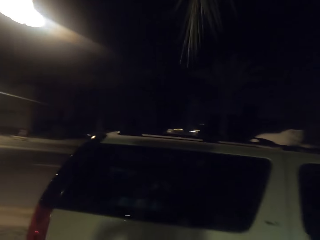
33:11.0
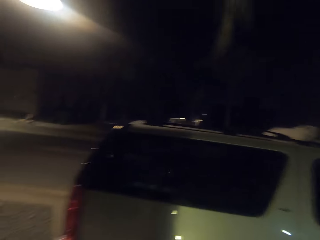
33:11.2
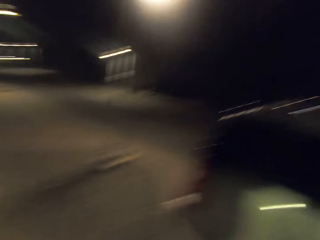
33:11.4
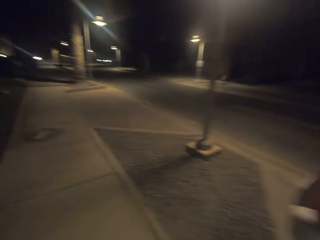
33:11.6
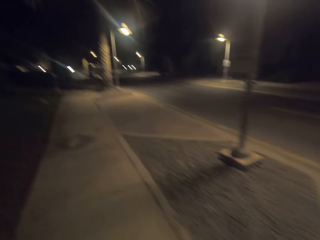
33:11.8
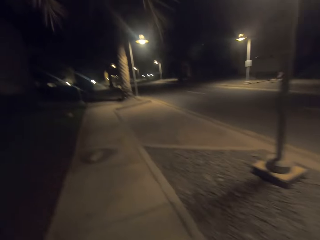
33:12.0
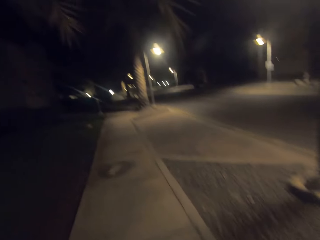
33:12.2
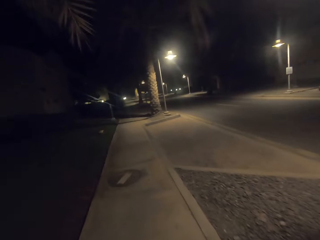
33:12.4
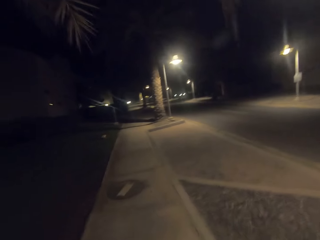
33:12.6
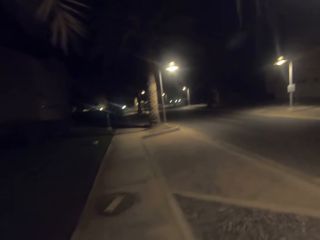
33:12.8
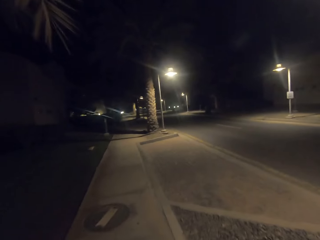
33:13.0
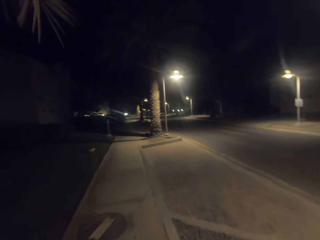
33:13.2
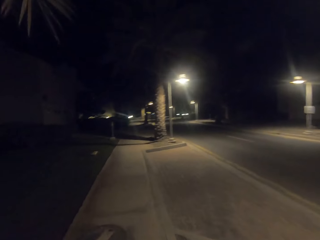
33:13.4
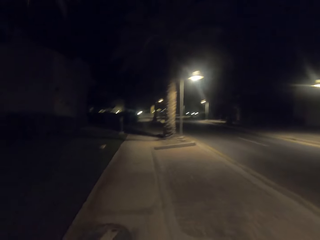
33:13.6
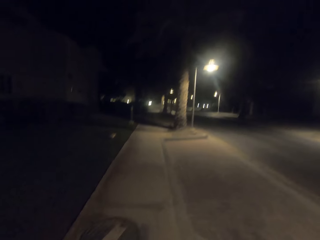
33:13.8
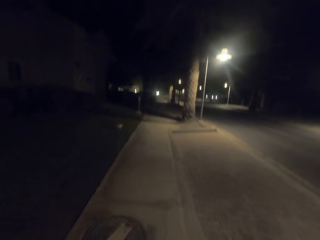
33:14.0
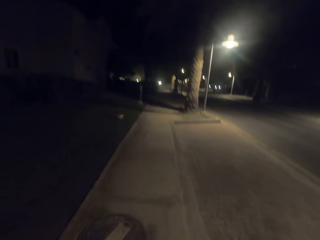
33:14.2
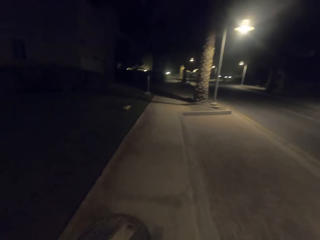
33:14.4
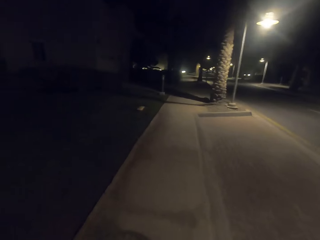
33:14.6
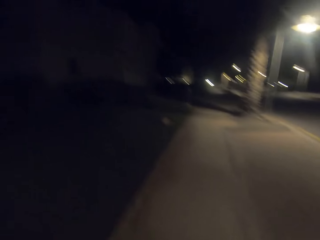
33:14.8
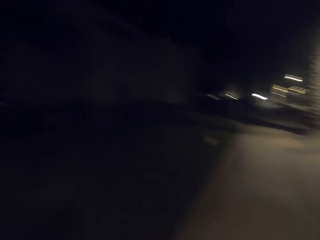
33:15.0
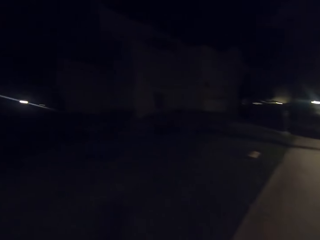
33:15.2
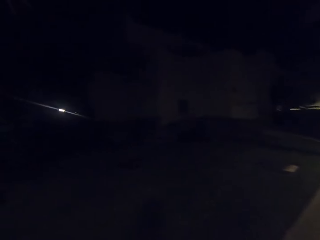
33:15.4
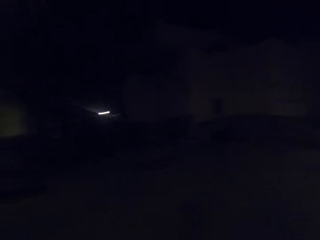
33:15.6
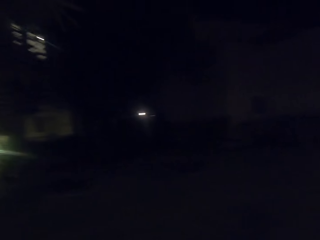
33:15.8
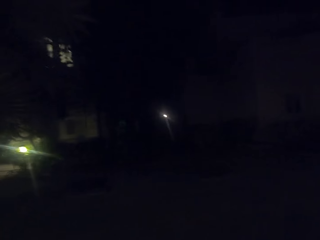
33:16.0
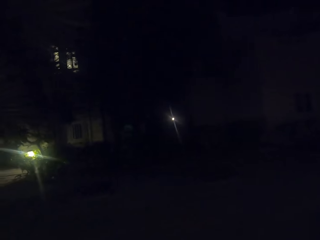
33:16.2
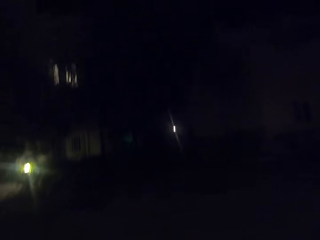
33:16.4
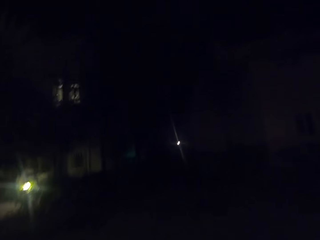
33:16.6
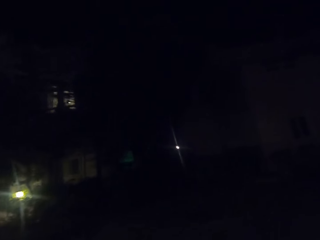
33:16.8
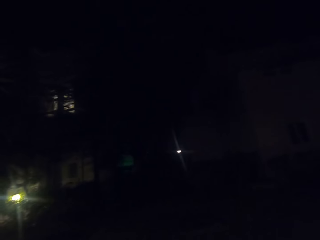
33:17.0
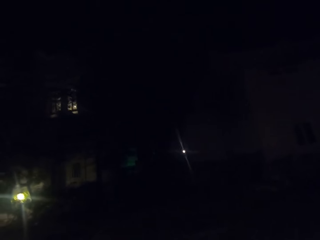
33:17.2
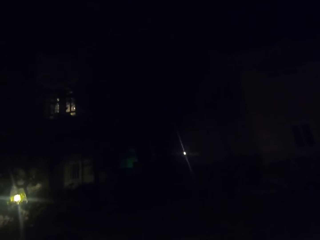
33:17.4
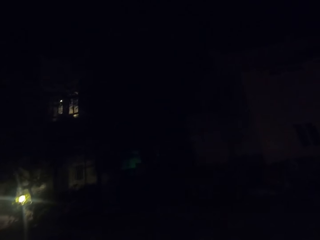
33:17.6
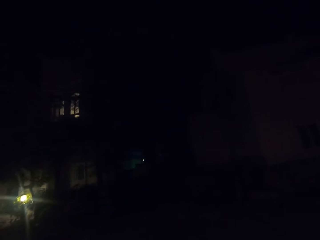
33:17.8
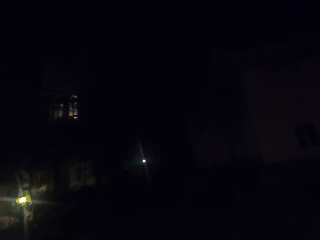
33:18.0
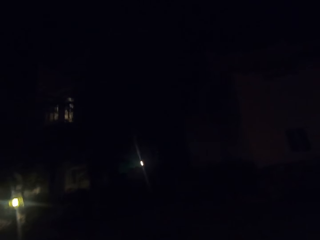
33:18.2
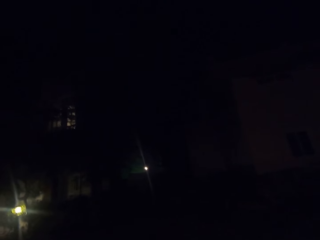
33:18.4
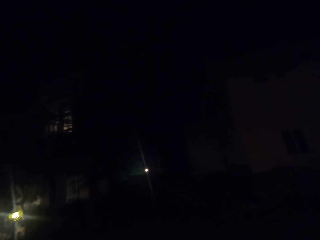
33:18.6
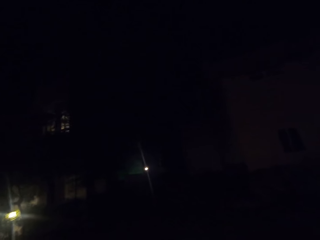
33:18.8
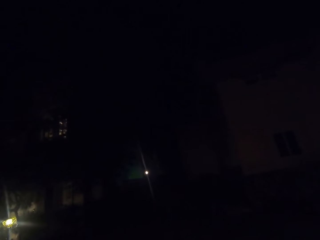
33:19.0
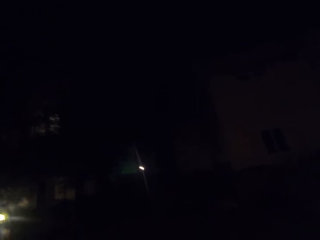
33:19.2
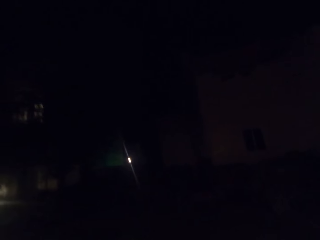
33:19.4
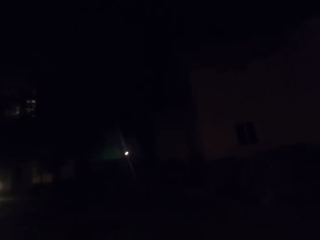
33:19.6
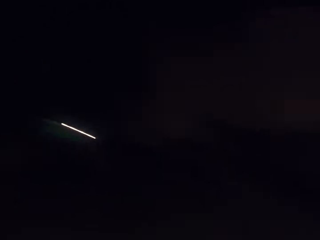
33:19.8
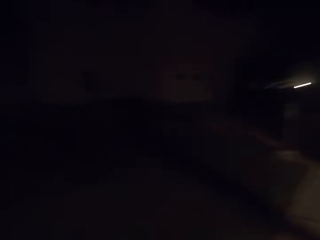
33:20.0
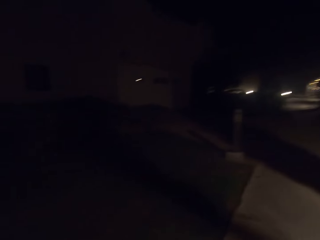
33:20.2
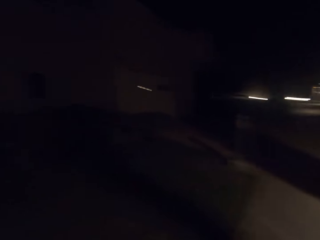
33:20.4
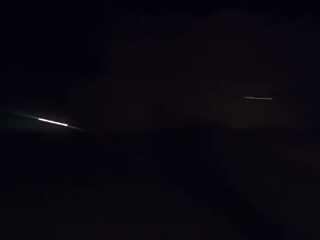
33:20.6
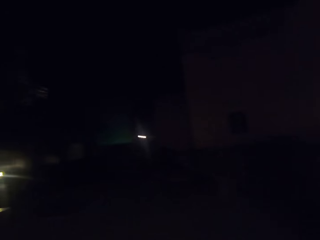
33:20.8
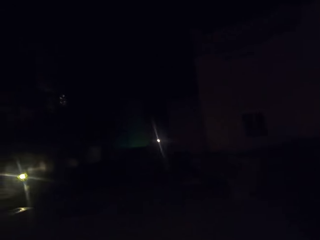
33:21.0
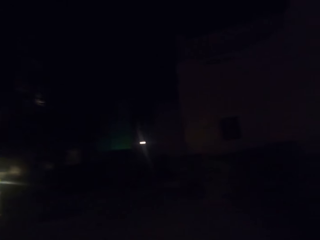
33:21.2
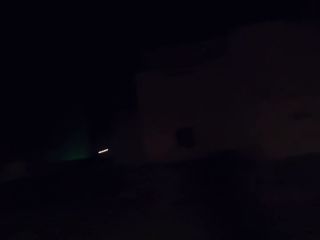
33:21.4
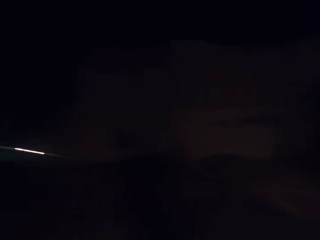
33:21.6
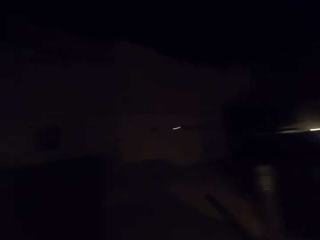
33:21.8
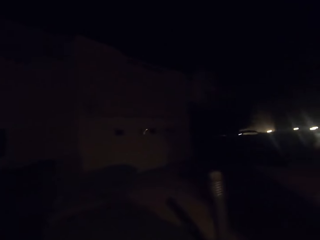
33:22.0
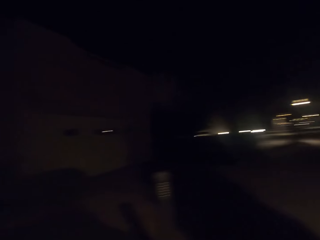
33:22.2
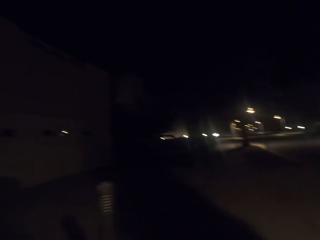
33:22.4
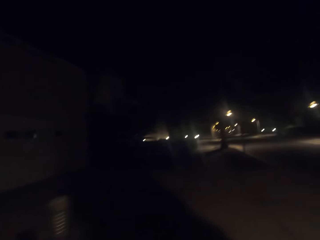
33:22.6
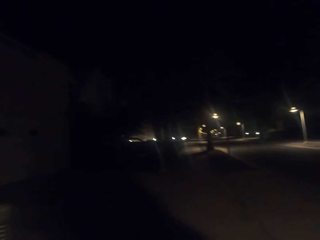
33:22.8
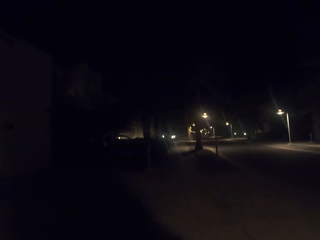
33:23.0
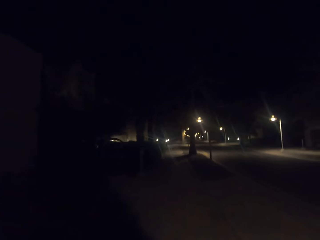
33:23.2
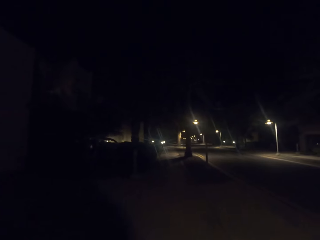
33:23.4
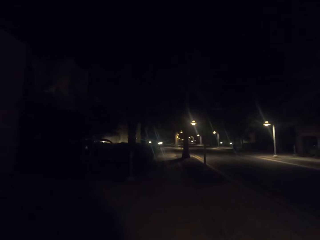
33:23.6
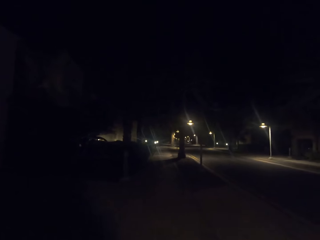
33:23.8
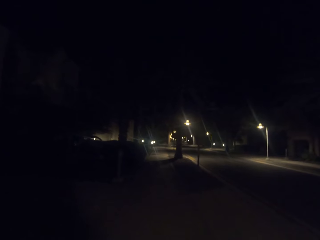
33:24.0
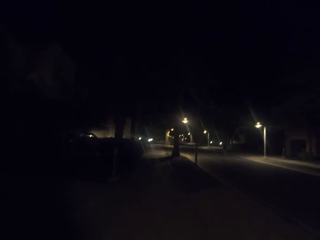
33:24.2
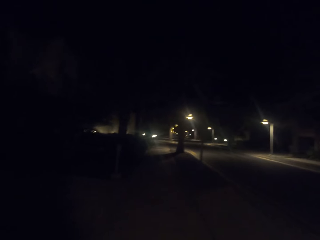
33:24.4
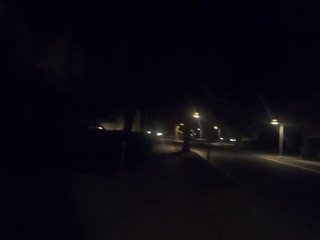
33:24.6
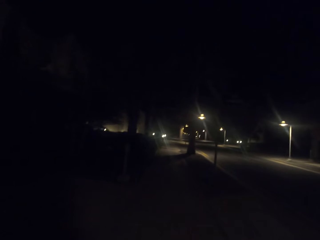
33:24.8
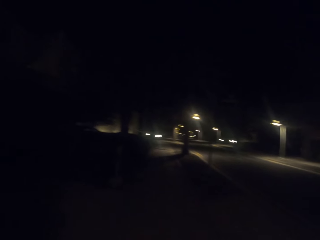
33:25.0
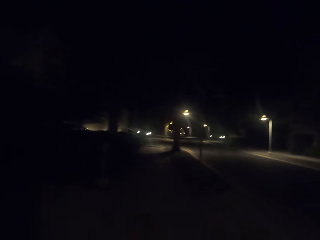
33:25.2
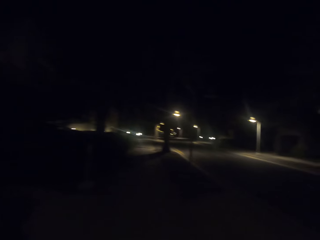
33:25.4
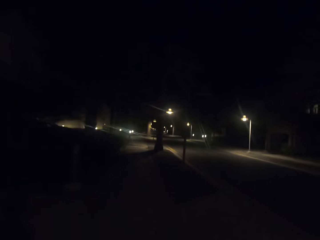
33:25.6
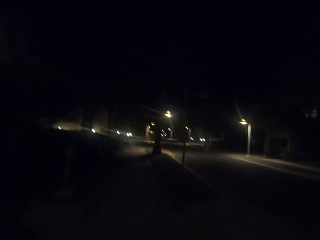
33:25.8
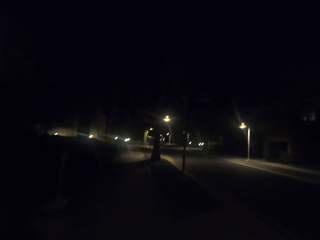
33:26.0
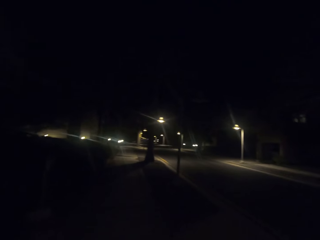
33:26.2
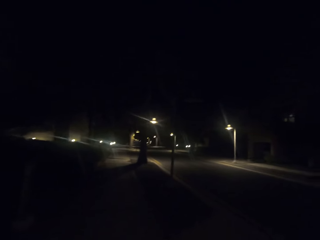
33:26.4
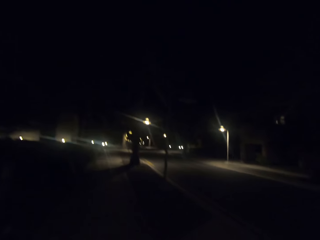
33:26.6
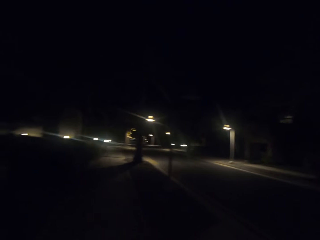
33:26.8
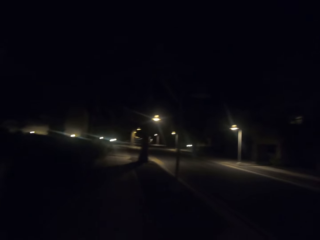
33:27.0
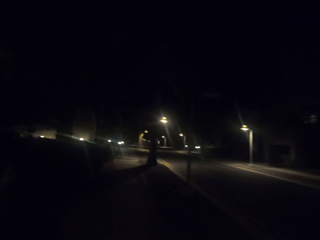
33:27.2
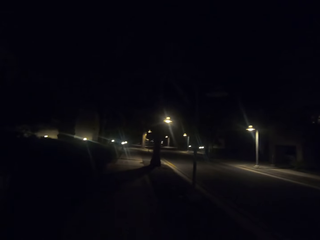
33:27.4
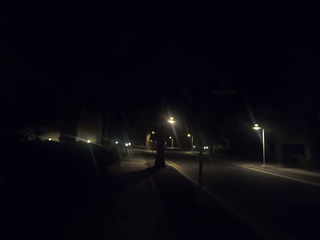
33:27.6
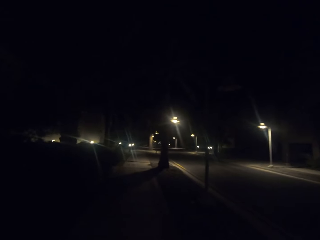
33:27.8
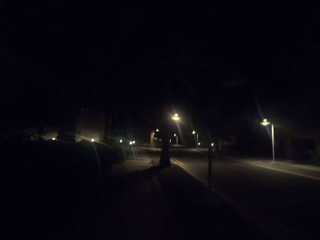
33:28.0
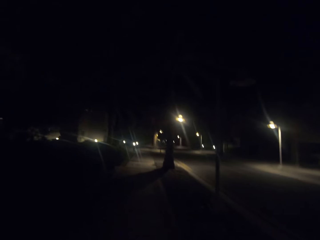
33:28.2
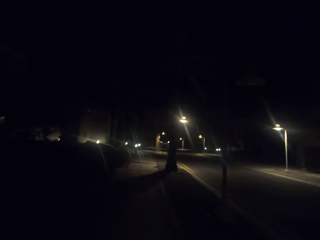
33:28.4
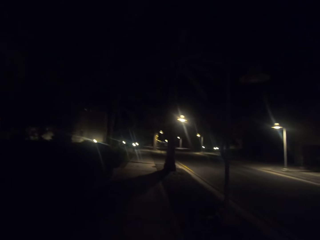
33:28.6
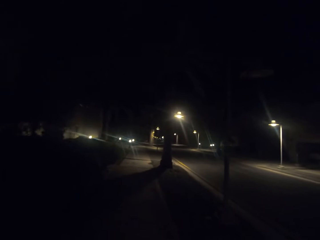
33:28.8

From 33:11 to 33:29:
The camera wearer walks along a pavement. They look around the street. They walk along the pavement.

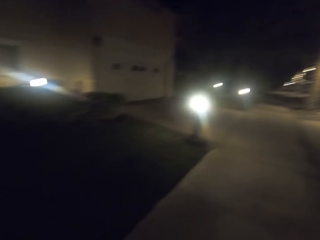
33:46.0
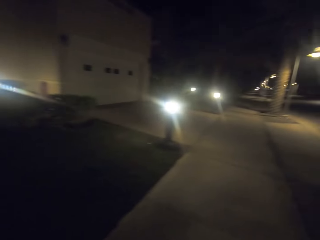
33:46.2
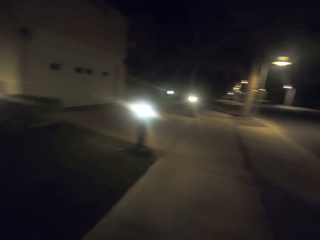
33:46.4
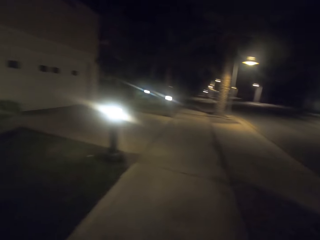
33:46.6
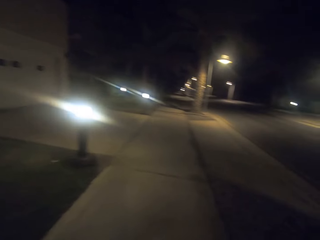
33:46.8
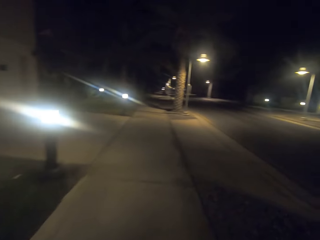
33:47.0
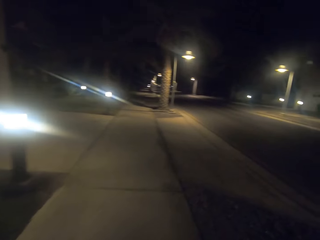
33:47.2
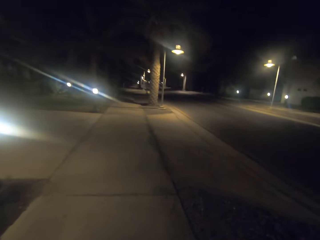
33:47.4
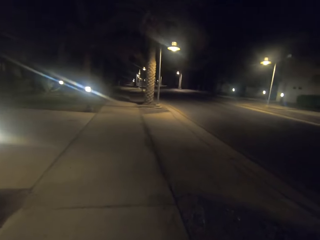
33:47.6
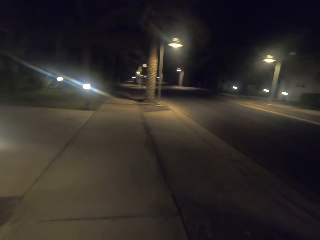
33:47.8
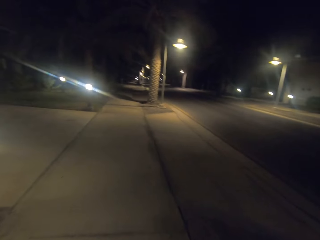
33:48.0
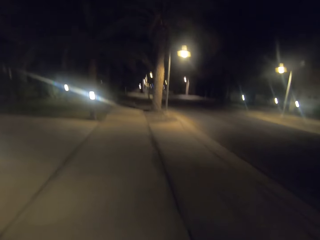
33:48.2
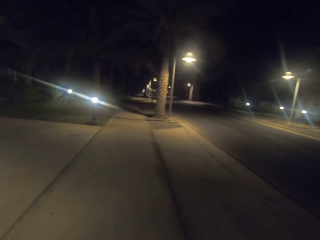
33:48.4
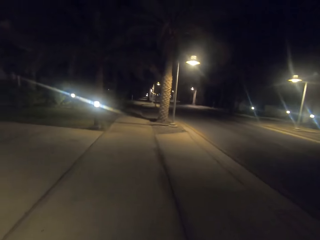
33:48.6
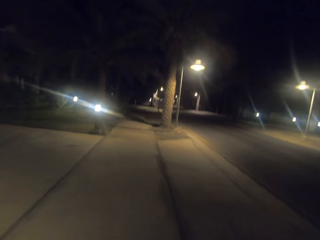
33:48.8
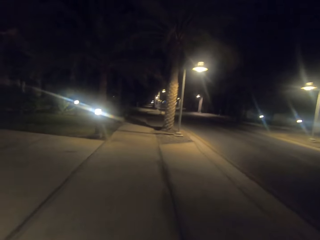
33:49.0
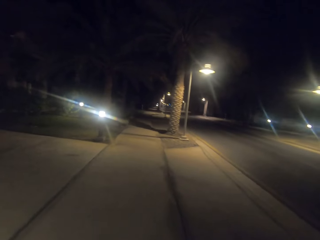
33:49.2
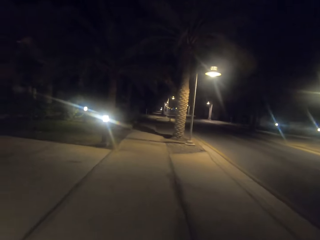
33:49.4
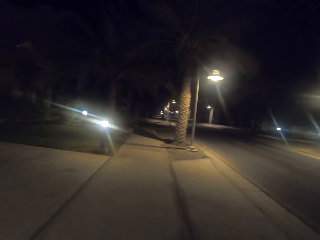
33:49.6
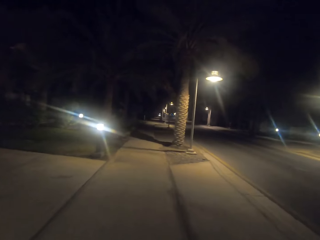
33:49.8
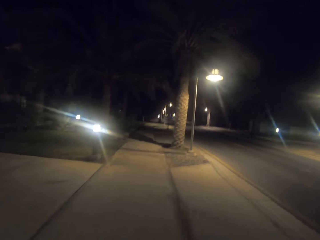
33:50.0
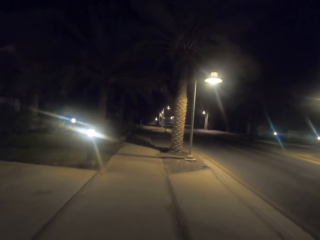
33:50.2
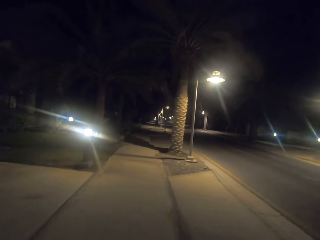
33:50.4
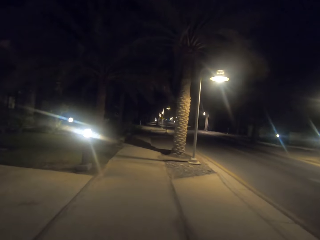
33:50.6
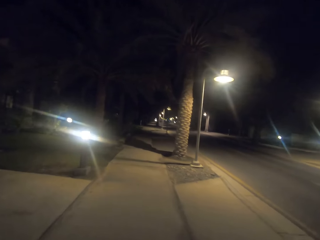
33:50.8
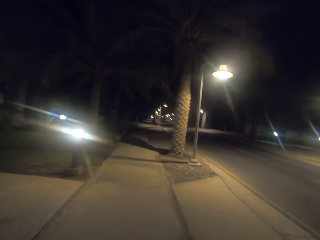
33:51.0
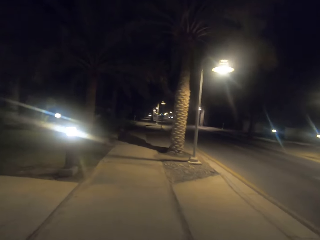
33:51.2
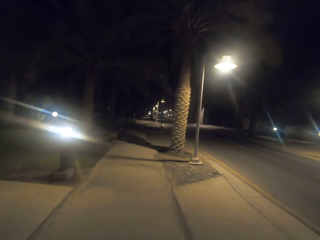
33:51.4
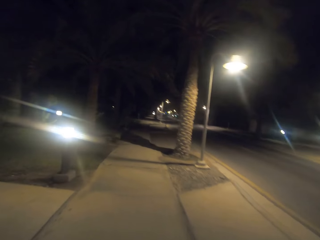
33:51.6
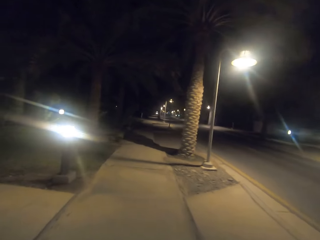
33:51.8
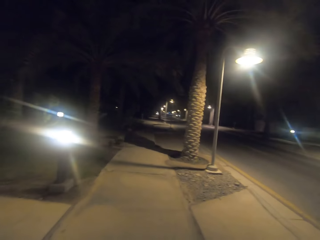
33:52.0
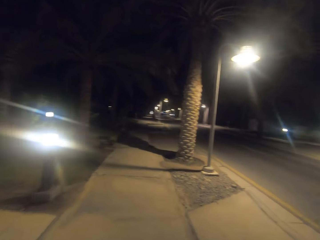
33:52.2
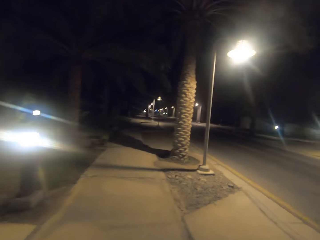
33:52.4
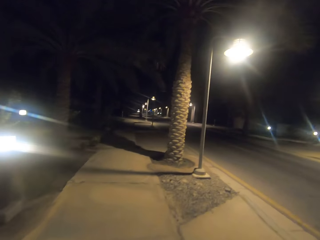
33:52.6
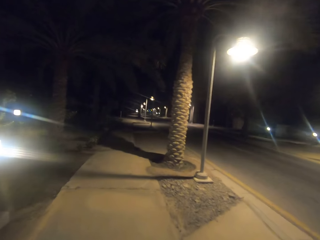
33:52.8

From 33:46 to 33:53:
The camera wearer walks along a pavement.
